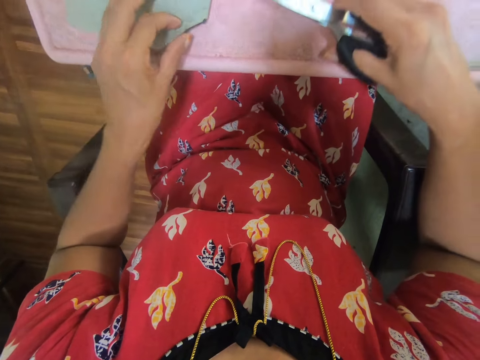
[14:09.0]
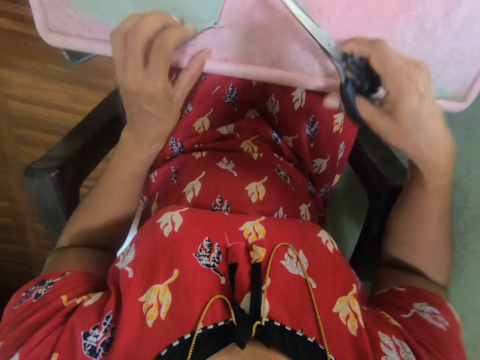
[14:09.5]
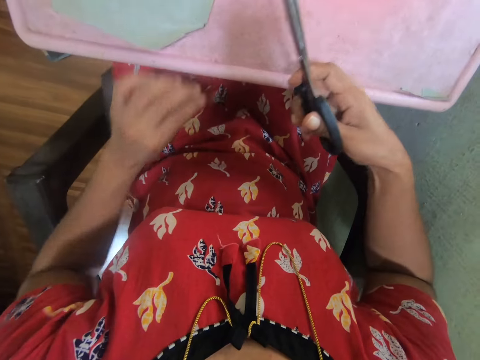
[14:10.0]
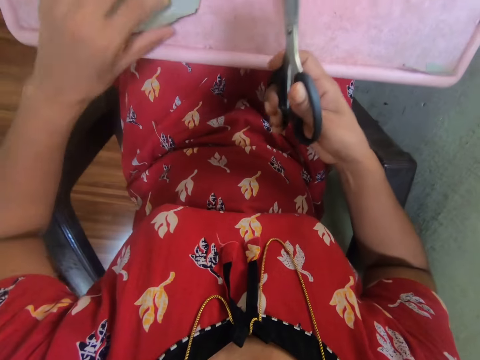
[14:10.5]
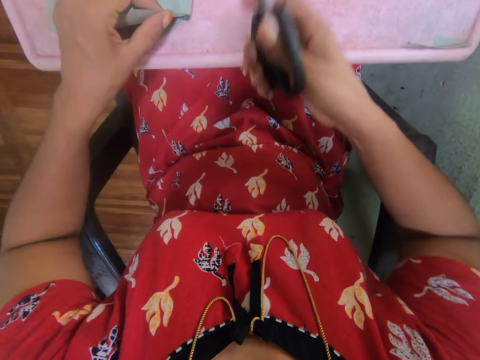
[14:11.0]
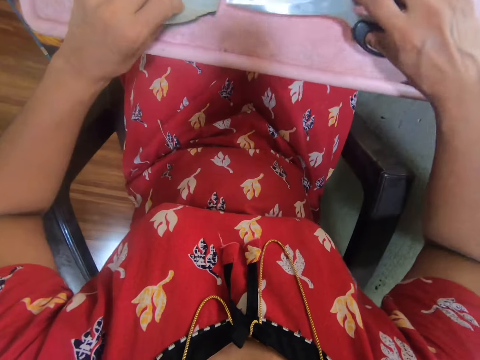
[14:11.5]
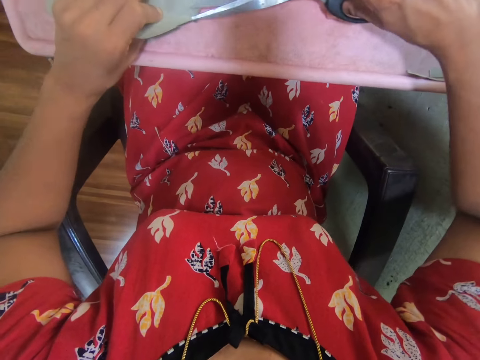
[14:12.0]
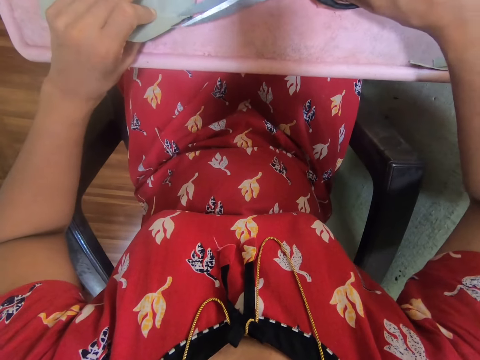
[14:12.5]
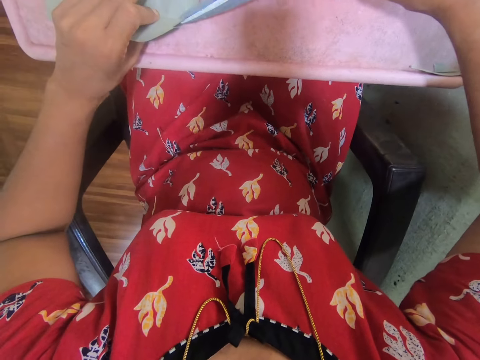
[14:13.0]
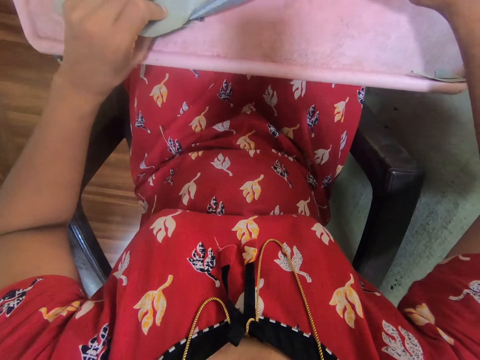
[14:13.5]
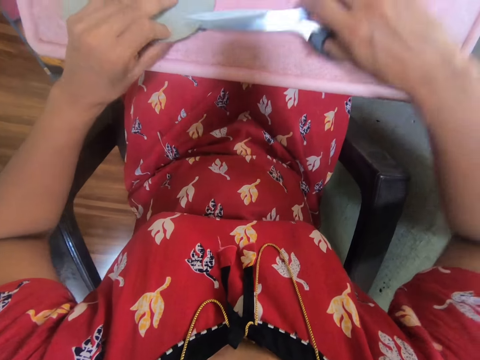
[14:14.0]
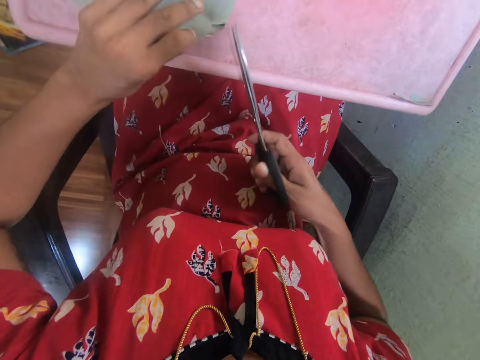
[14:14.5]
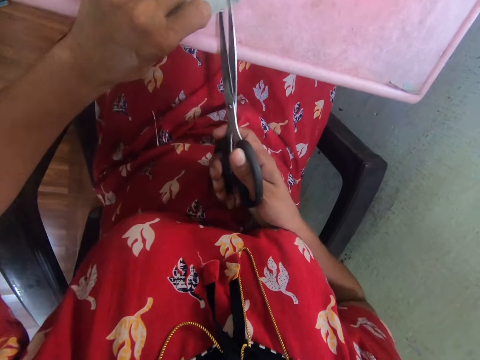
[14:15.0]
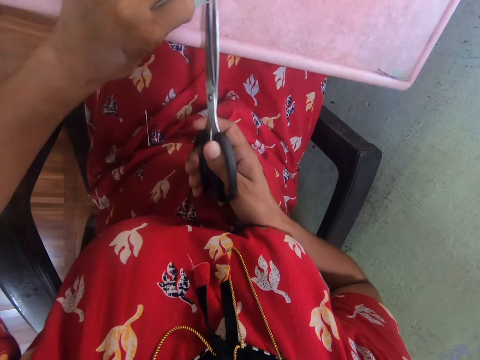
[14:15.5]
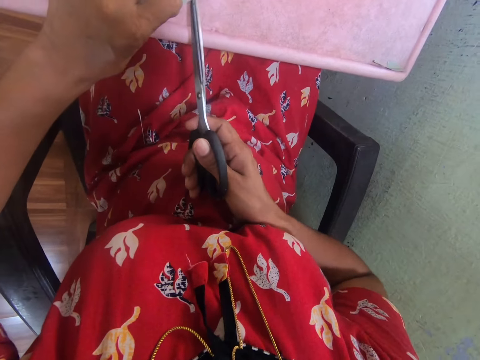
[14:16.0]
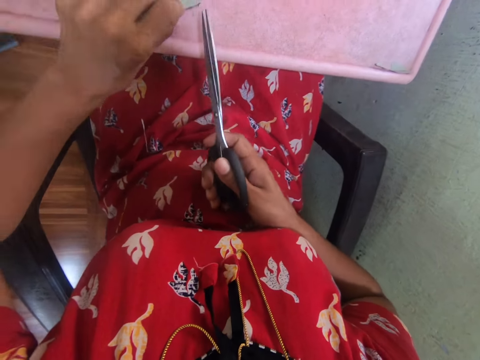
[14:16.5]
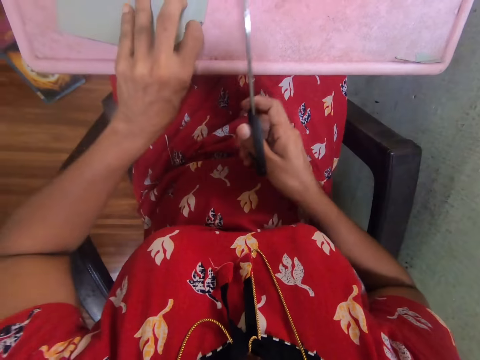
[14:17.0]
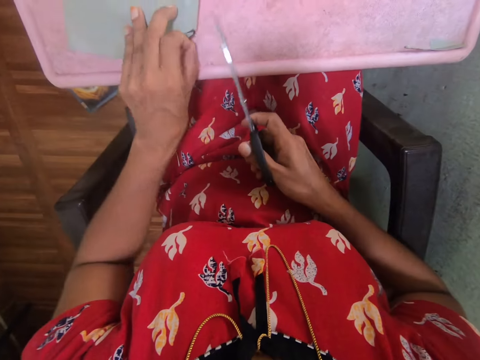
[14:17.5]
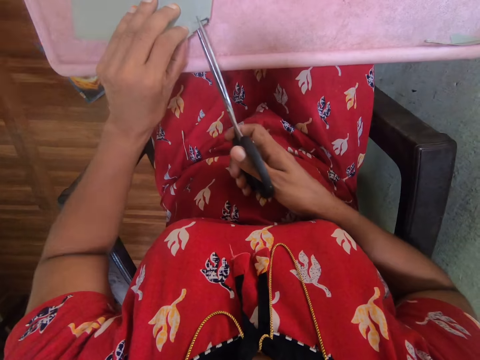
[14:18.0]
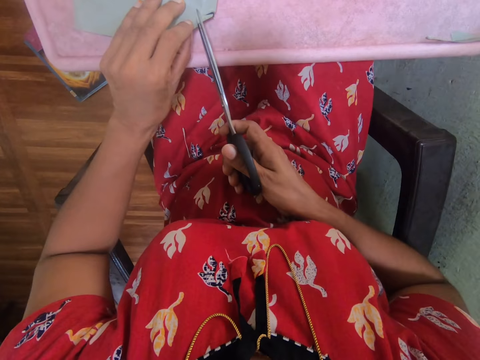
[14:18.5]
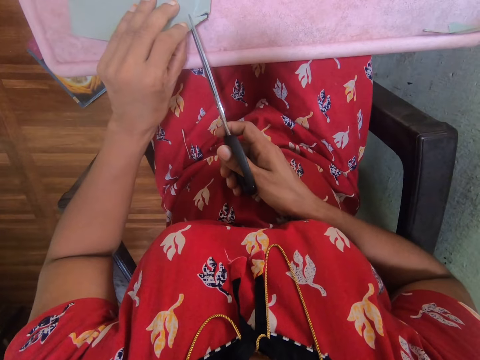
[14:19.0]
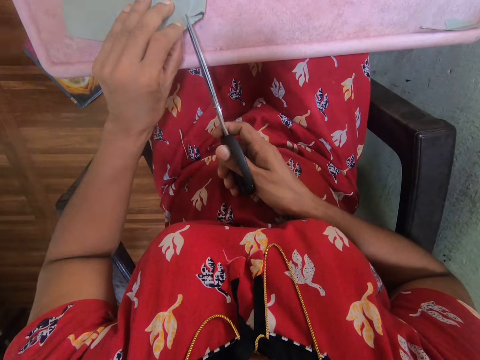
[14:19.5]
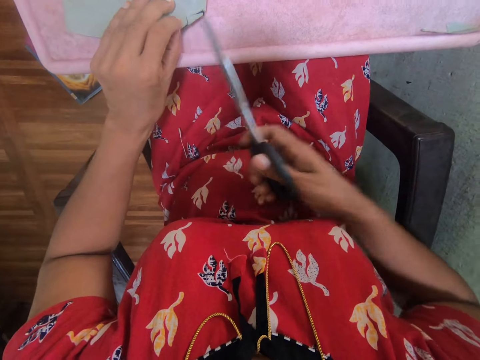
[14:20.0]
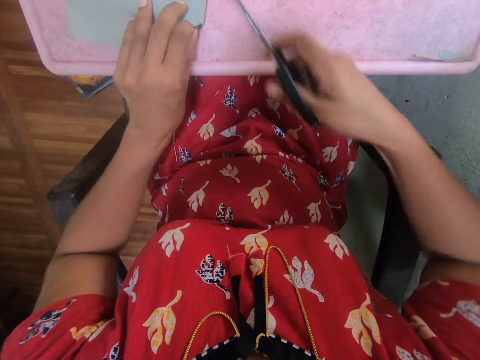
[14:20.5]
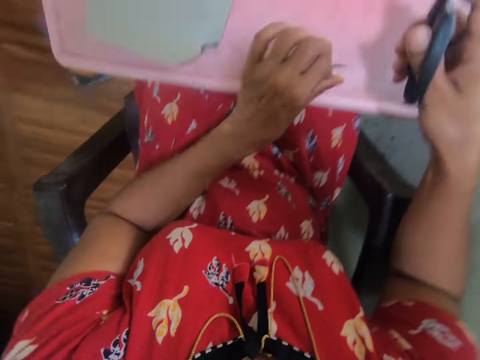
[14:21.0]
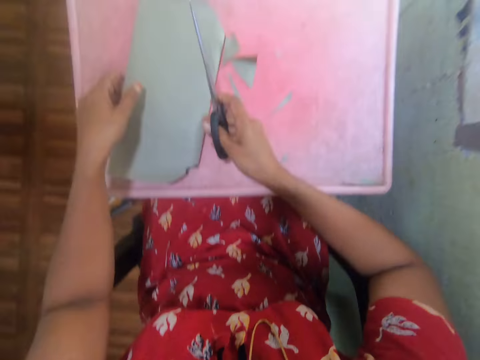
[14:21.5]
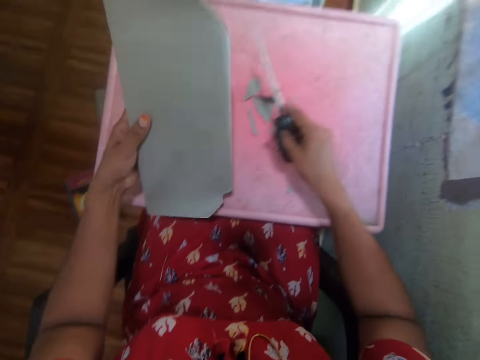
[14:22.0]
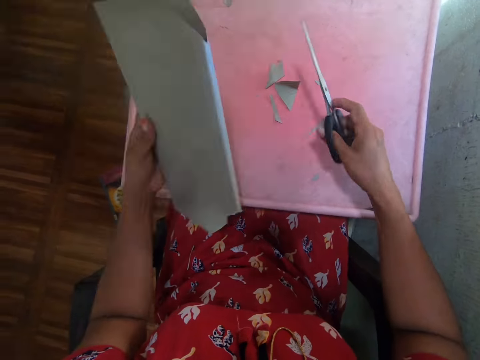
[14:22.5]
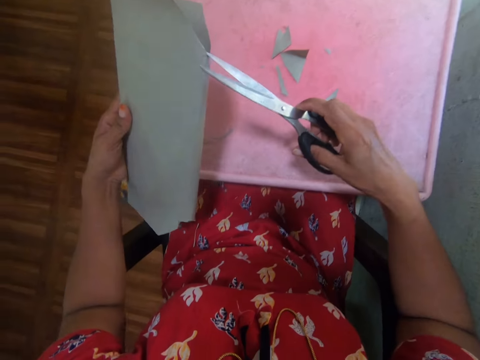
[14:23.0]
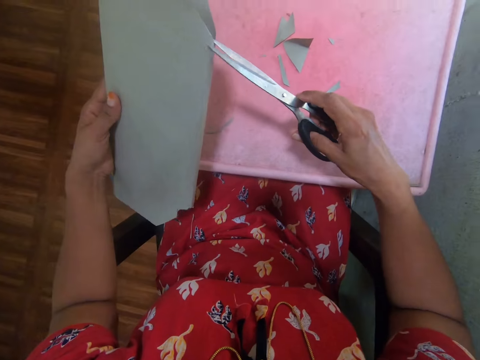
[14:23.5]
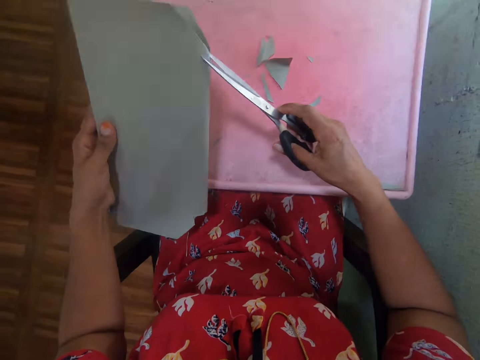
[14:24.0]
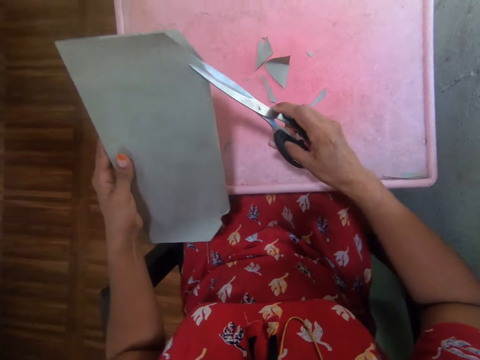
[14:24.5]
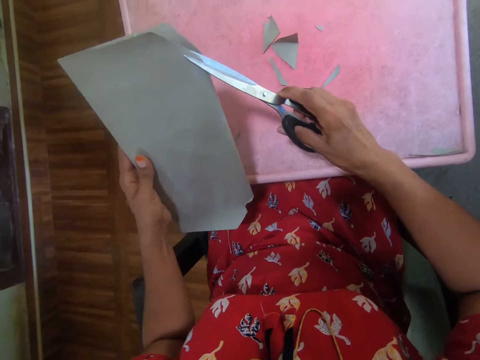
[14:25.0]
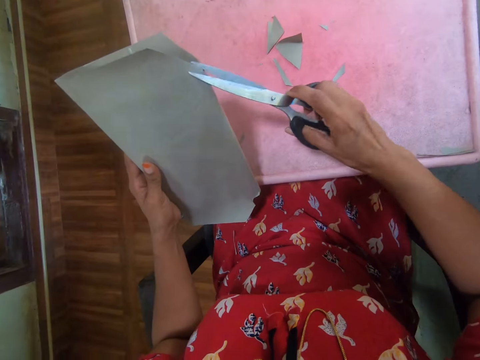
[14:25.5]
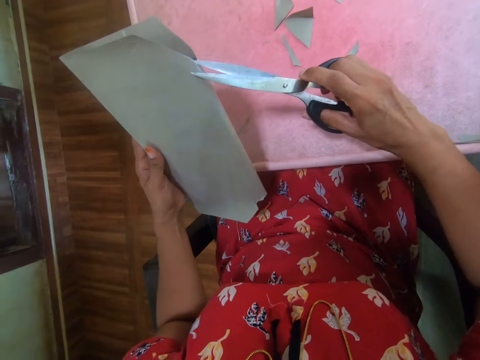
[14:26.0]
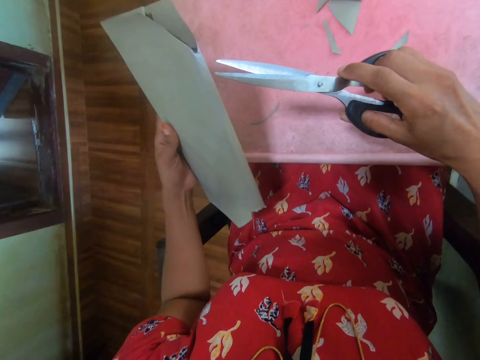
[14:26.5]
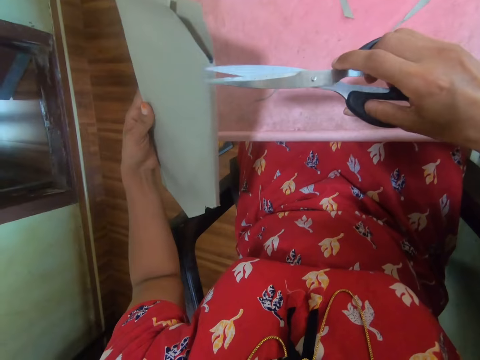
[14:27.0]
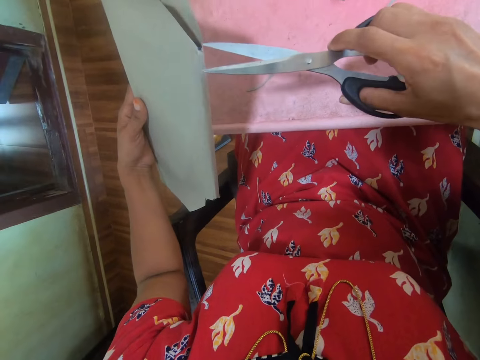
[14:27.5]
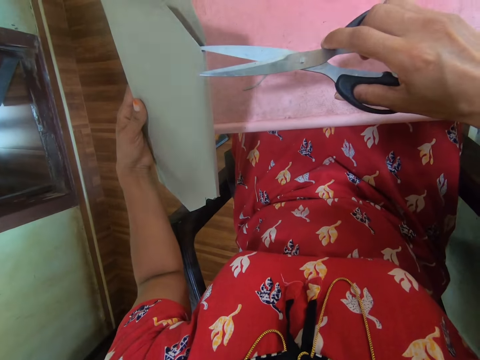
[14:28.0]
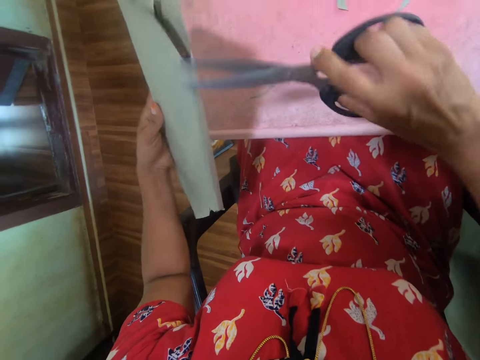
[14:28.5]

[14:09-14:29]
The camera wearer removes the piece of paper from the book. He holds the piece of paper with his hand. He cuts the piece of paper with a pair of scissors. He picks up the piece of paper from the table. He puts the piece of paper on the table. He picks up the book from the table. He picks up the covering paper from the table to cut with the scissors. He cuts the piece of paper with the pair of scissors.

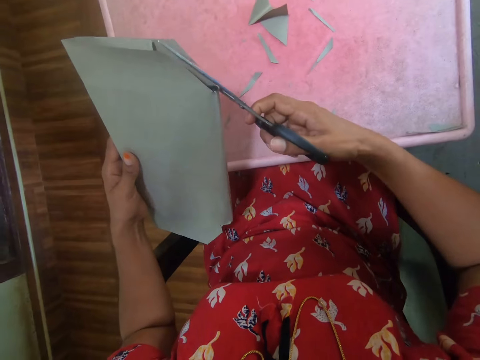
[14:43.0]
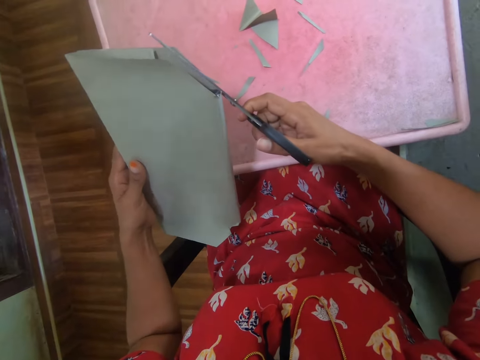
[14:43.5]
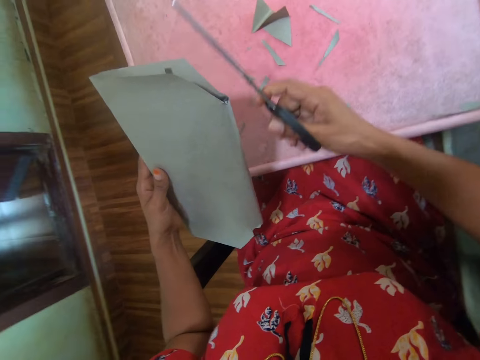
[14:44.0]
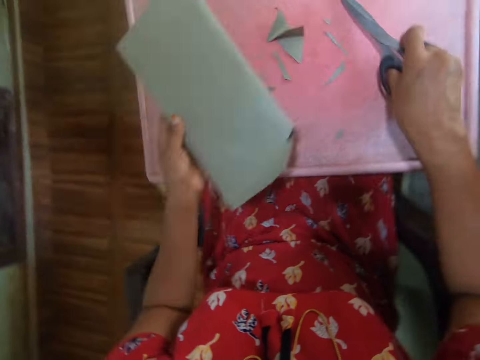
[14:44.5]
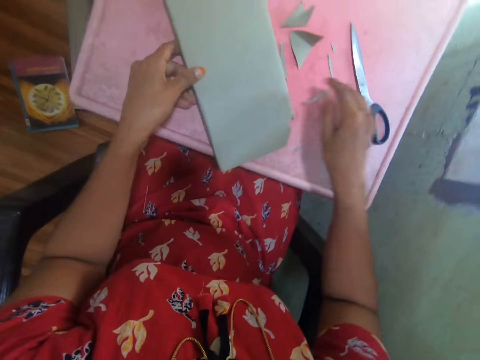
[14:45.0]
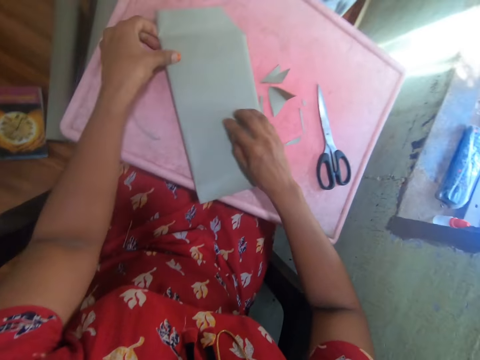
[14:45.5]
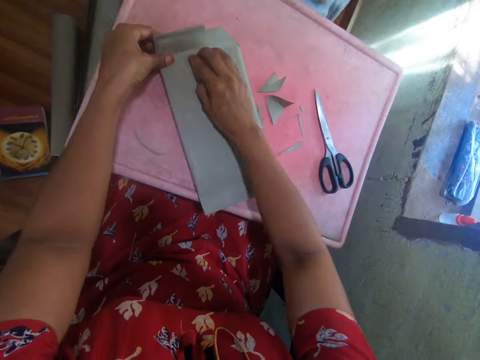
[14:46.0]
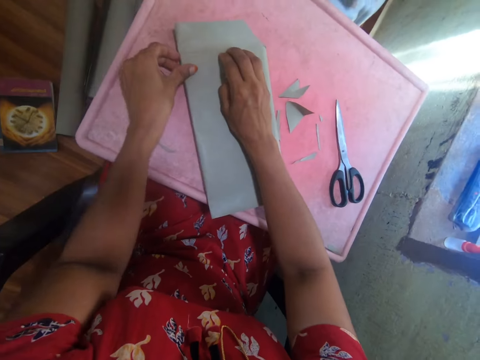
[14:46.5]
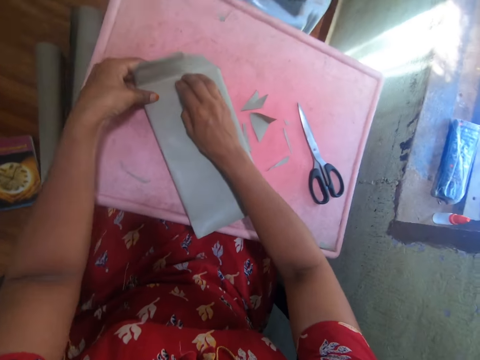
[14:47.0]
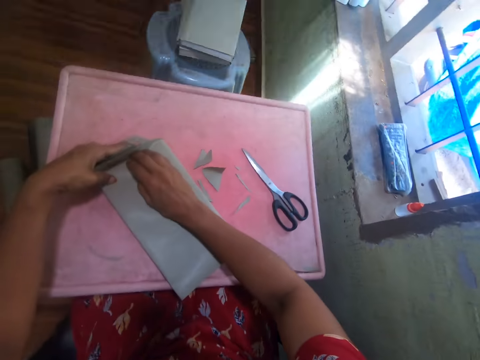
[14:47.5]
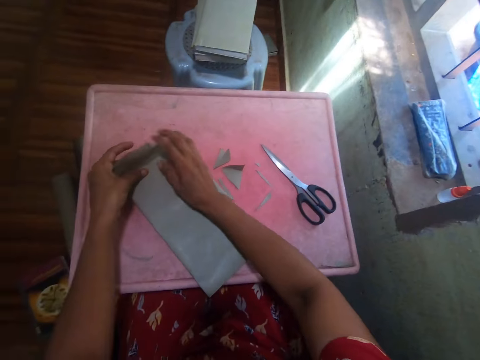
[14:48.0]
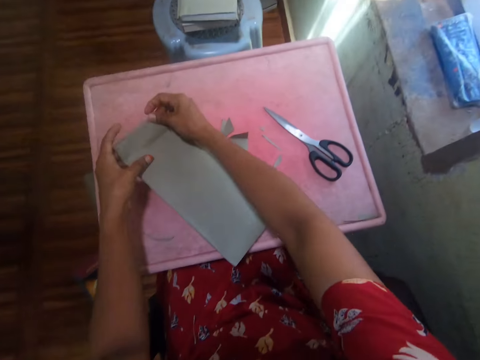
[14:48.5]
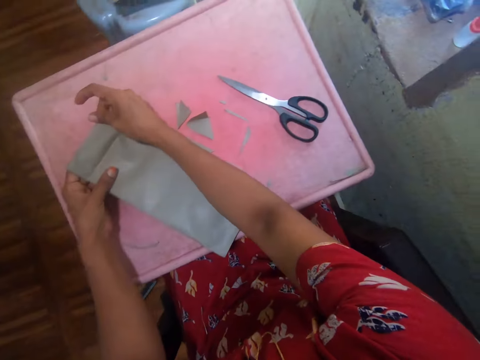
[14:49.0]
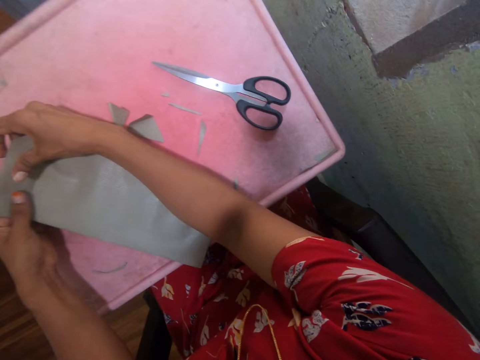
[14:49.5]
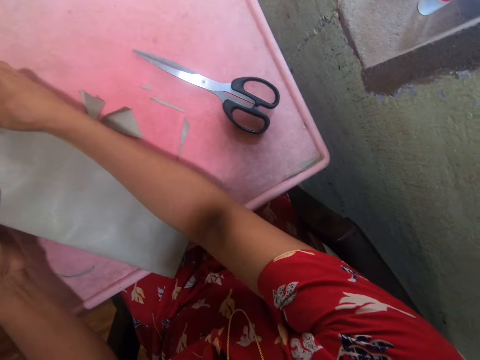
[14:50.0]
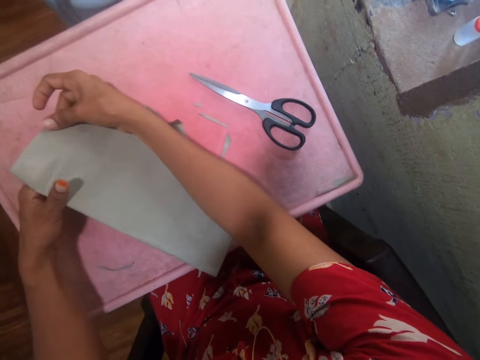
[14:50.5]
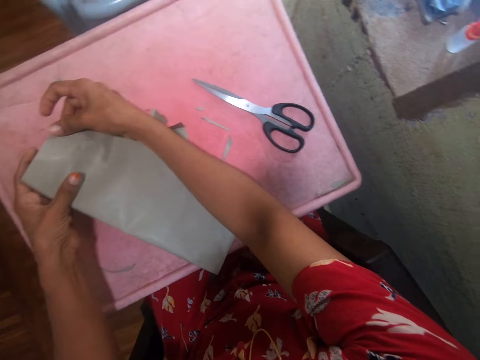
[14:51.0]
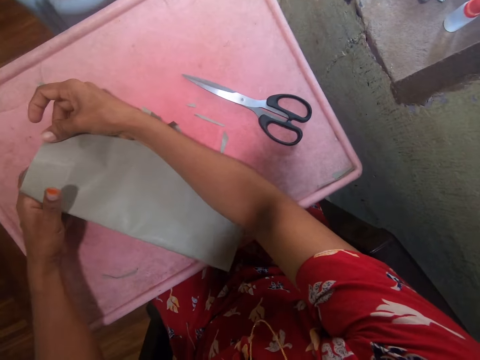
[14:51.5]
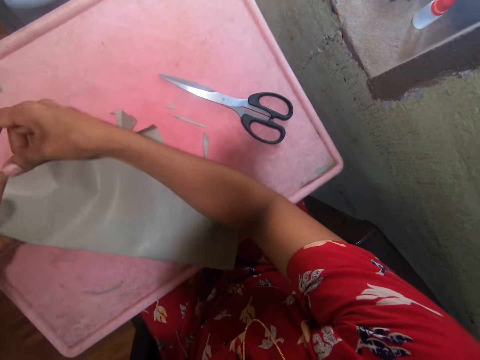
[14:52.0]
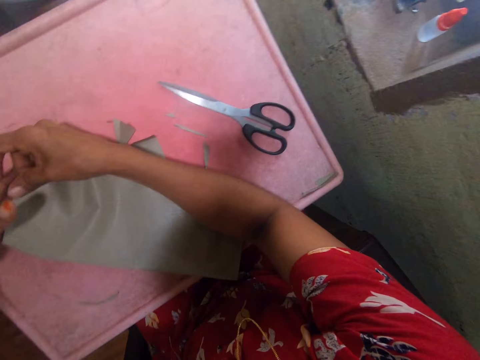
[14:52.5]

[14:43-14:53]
The camera wearer places the pair of scissors on the table and places the book on the table. They put the covering paper down. They fold the piece of paper. They cover the book with the covering paper.
